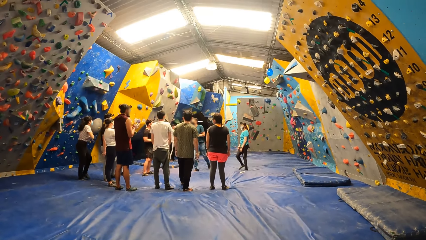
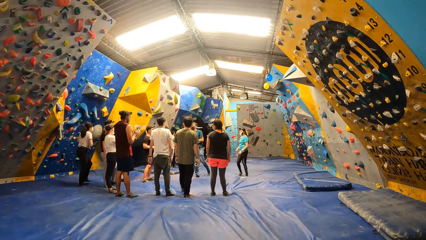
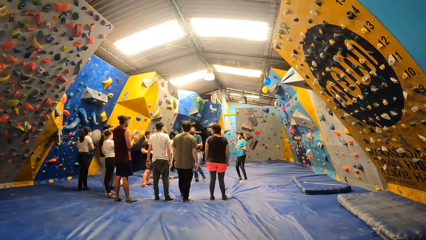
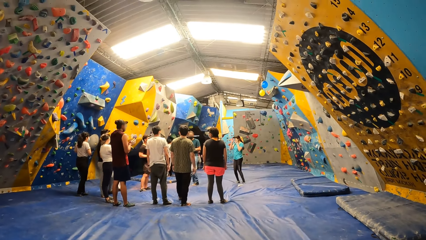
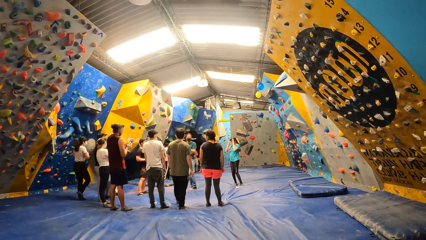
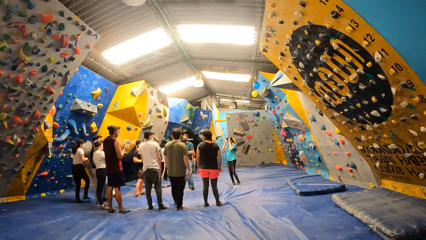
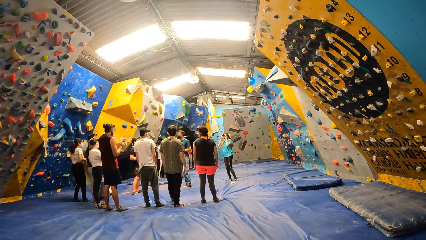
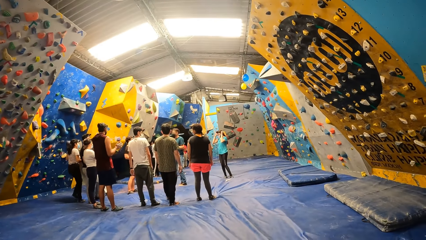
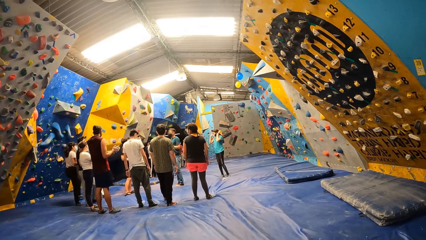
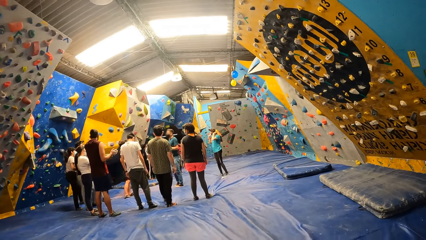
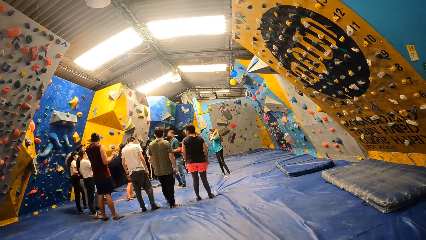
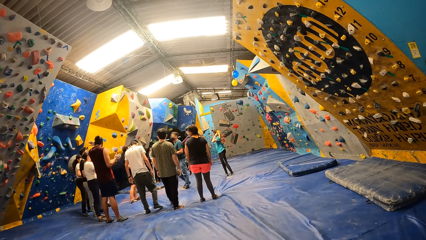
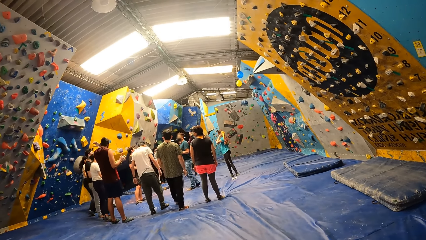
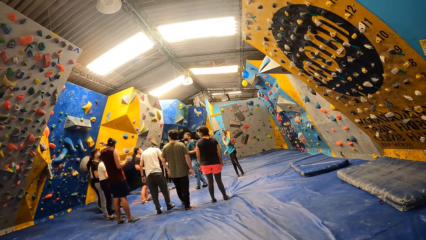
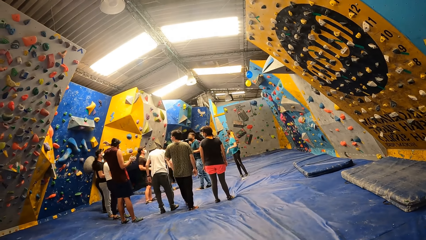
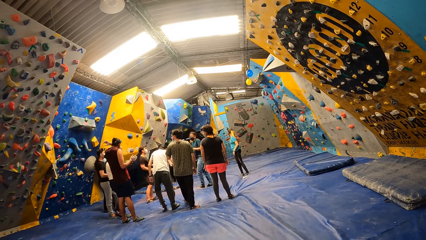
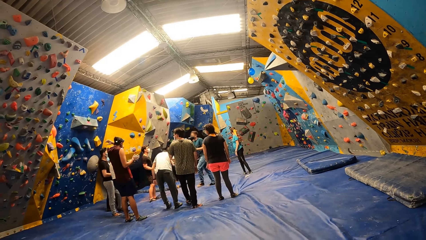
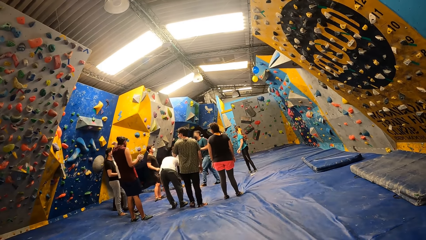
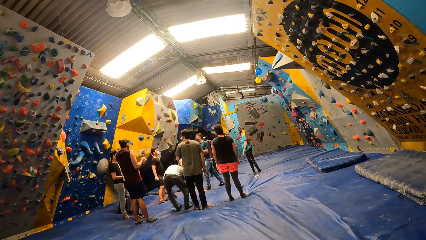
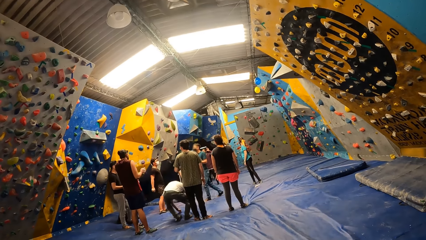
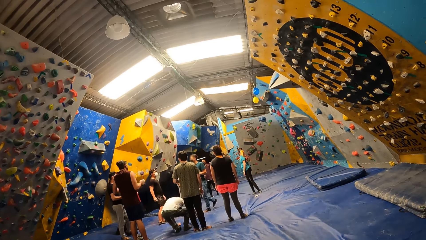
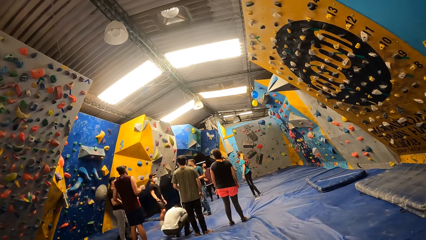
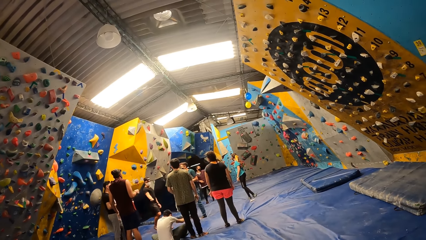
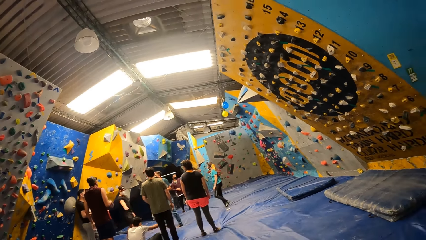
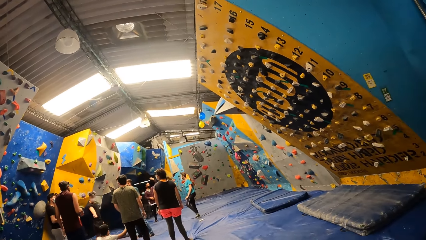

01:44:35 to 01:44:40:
The camera wearer looks at a group of people.

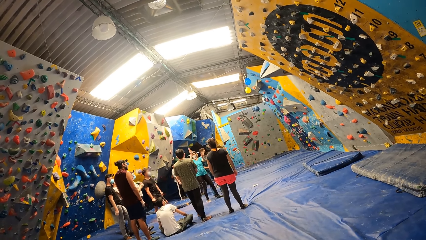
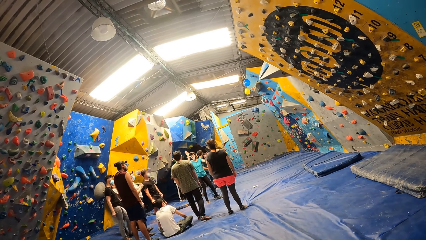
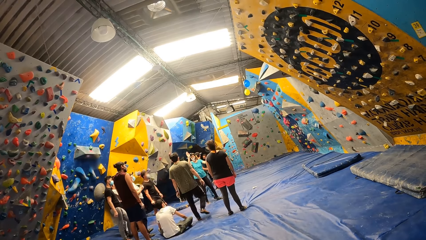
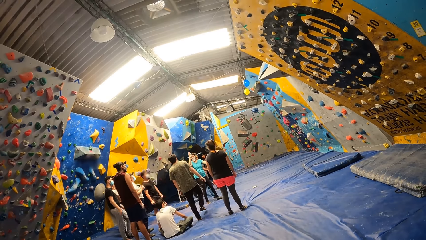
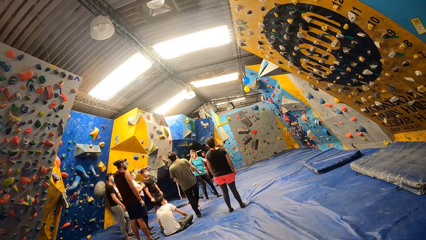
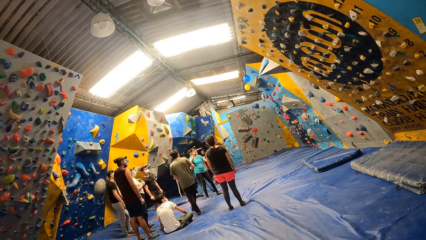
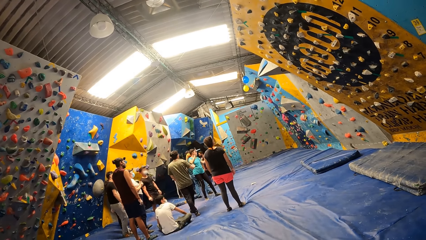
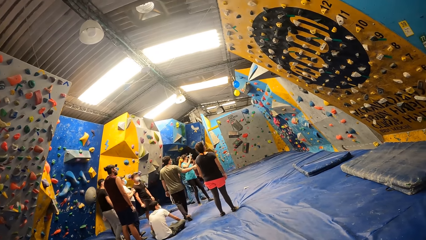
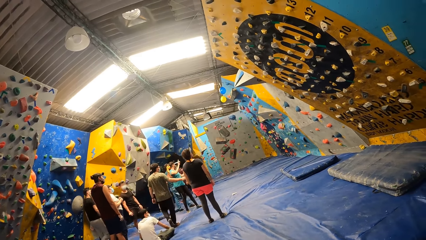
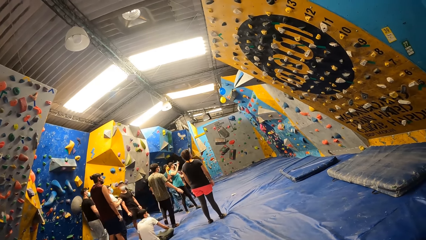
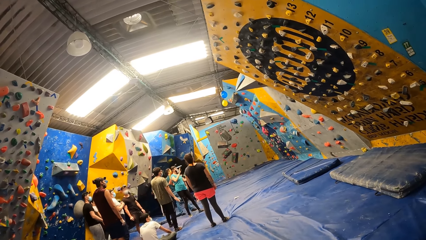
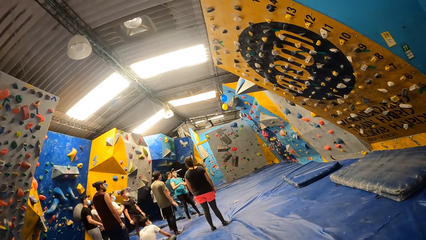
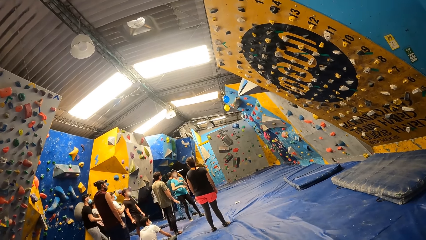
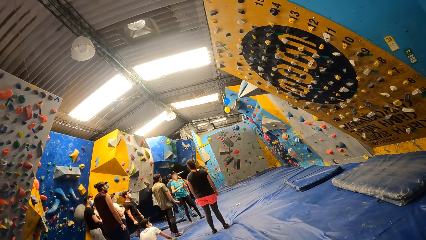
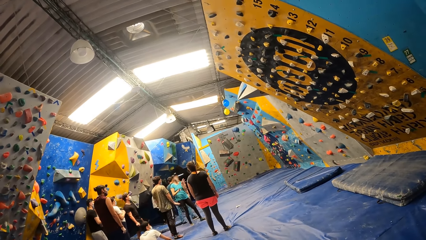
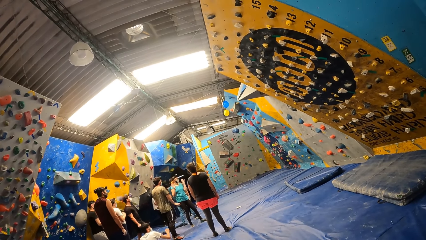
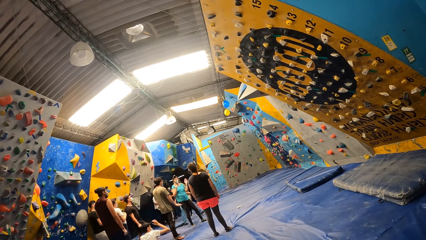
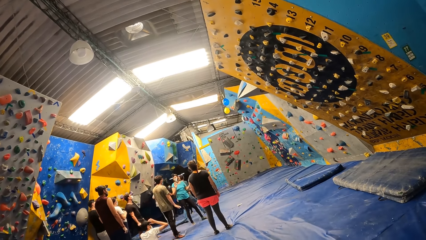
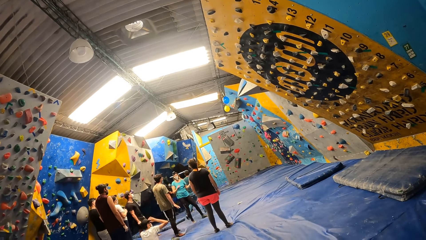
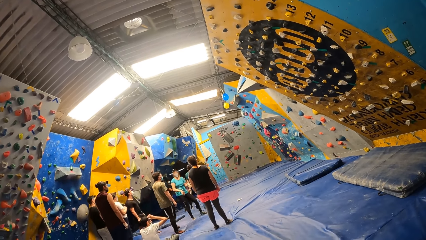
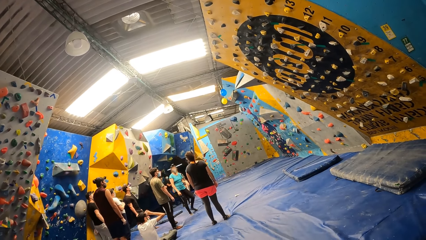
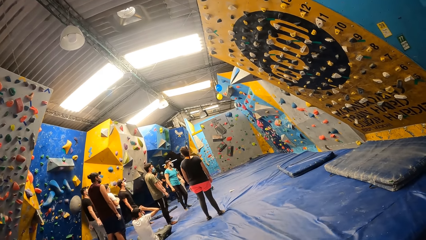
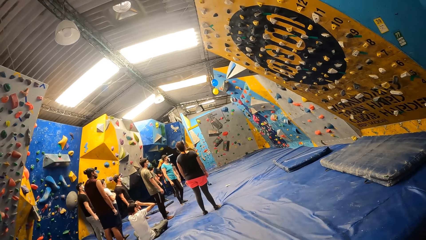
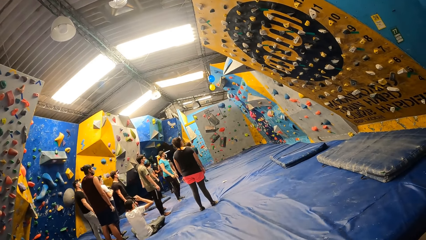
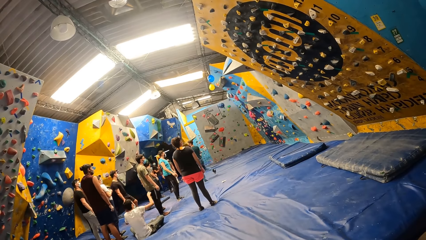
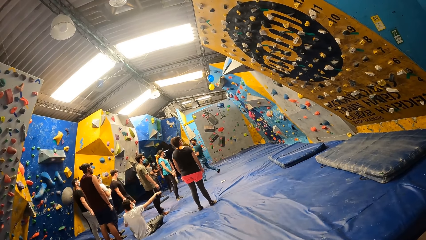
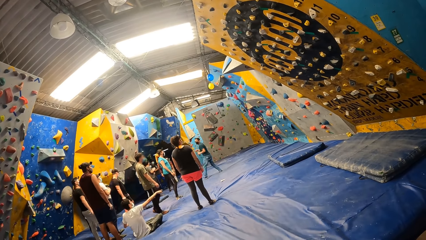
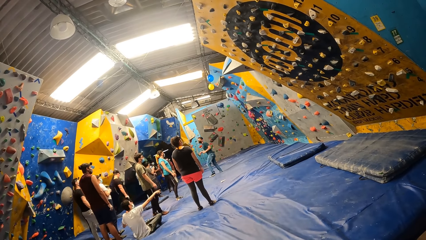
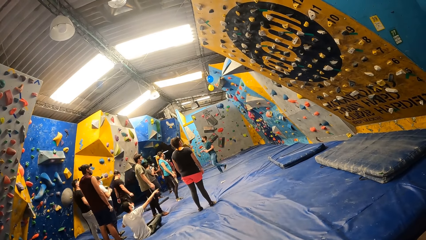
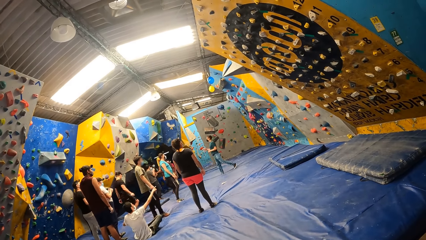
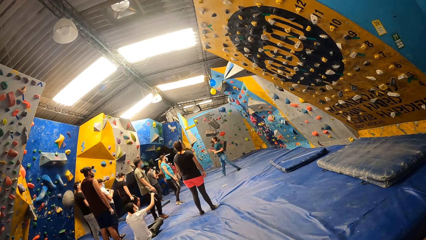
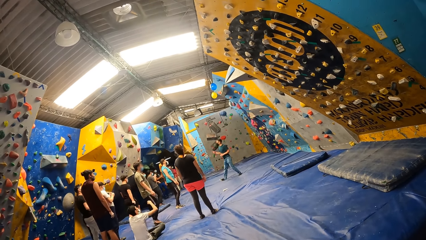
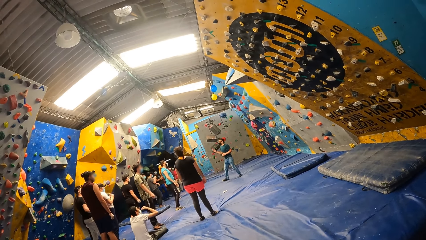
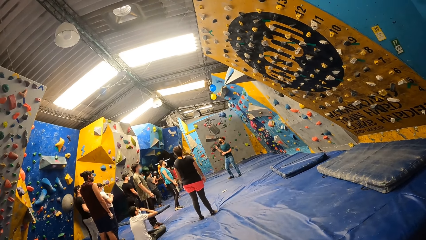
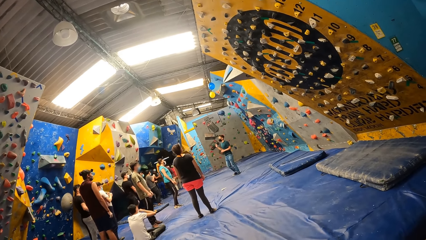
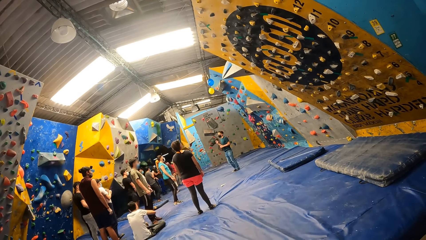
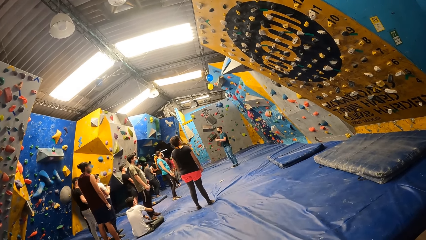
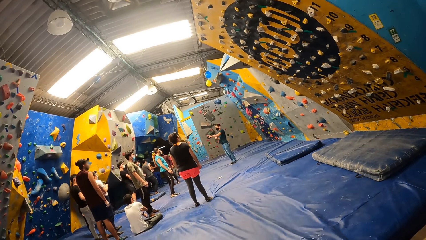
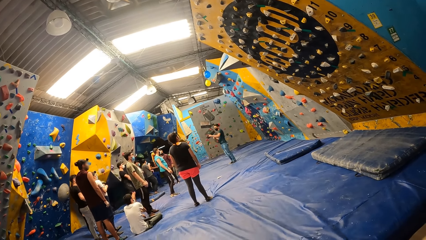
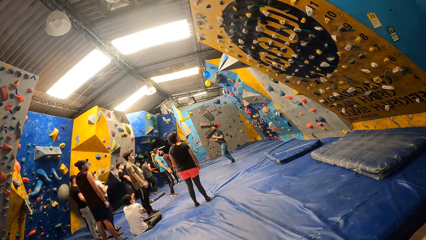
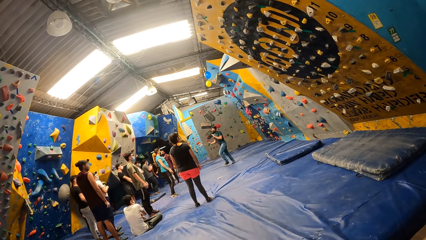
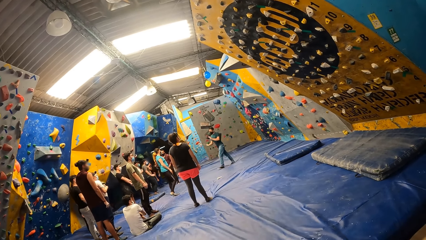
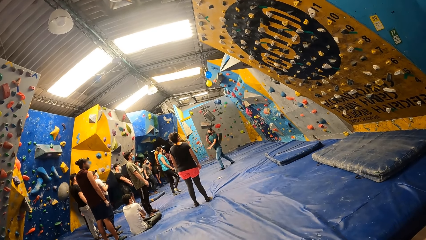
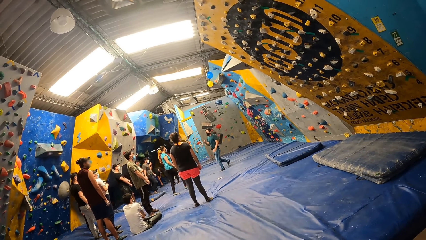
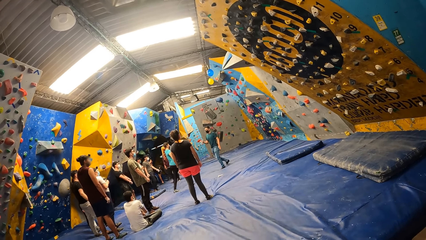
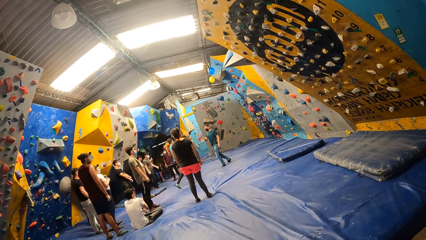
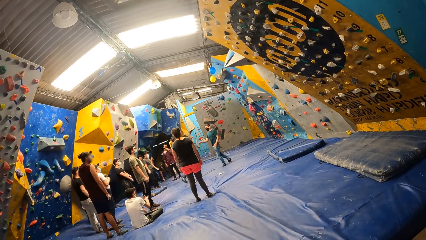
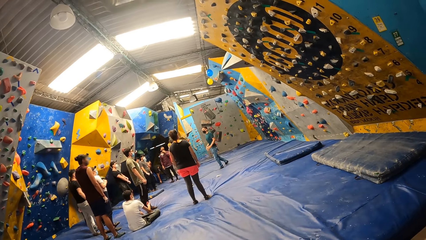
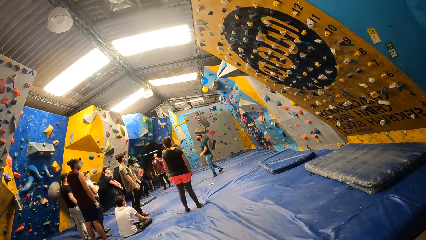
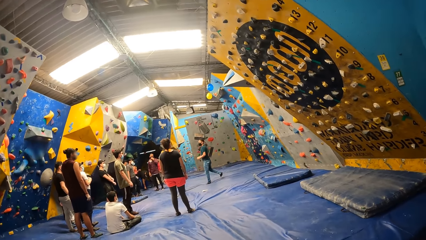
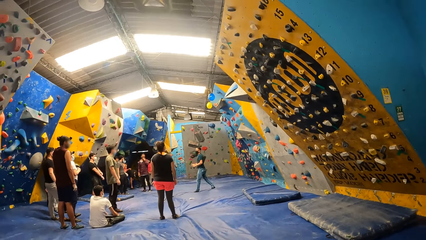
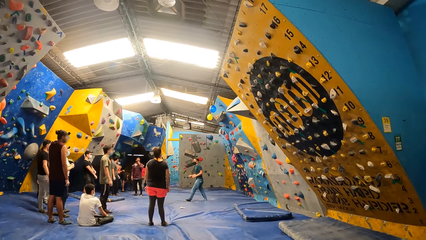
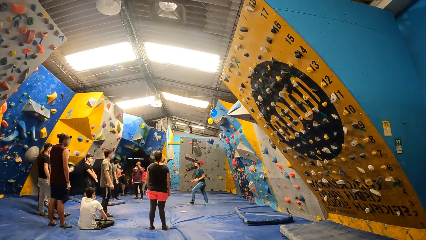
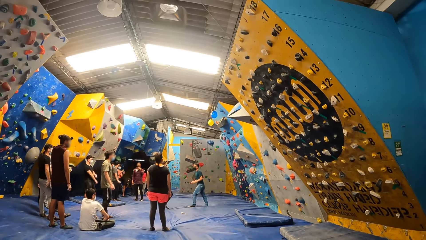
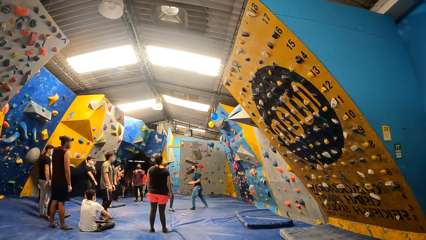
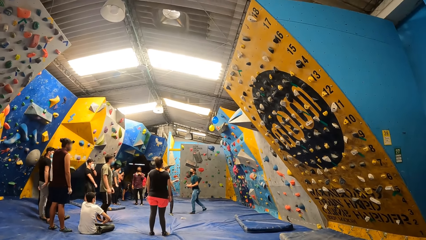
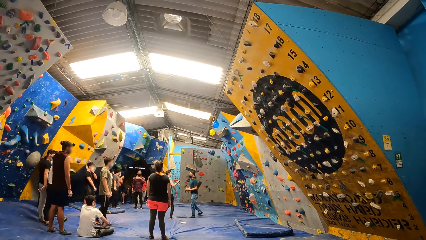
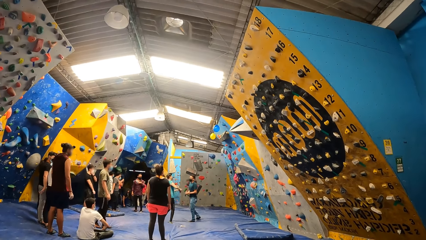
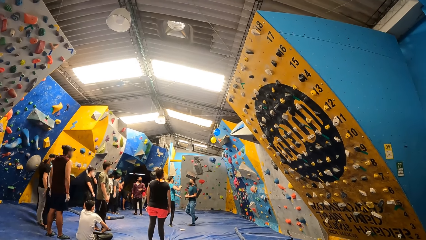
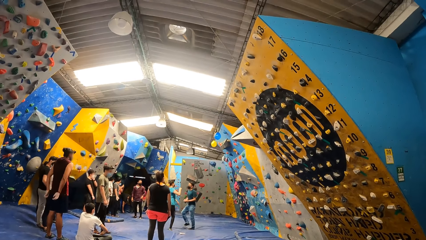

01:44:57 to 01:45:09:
The woman interacts with a man. The woman interacts with the instructor.
